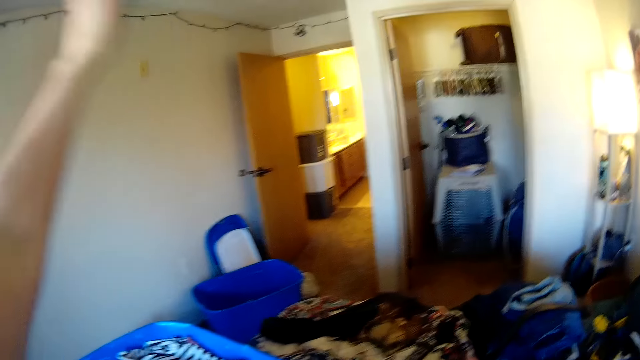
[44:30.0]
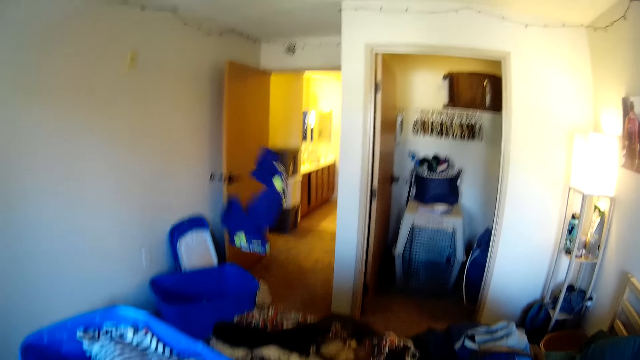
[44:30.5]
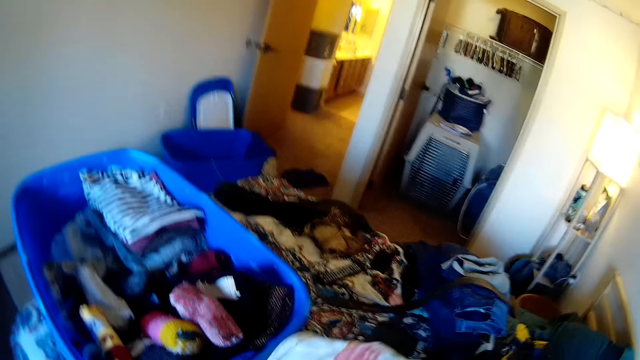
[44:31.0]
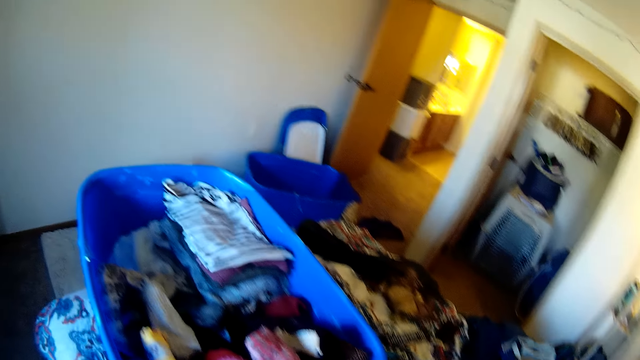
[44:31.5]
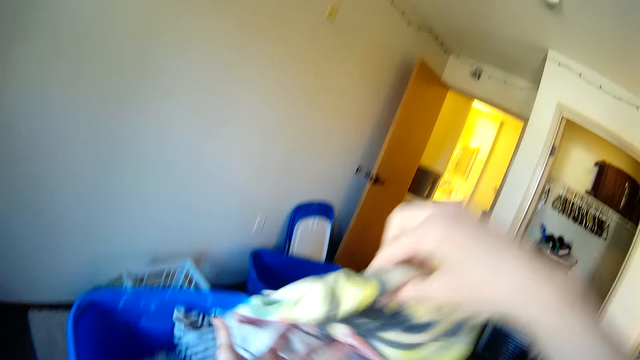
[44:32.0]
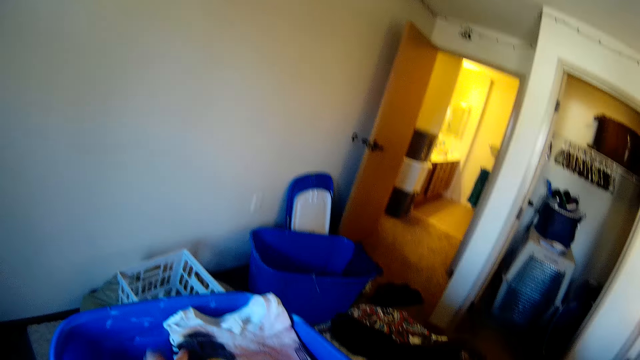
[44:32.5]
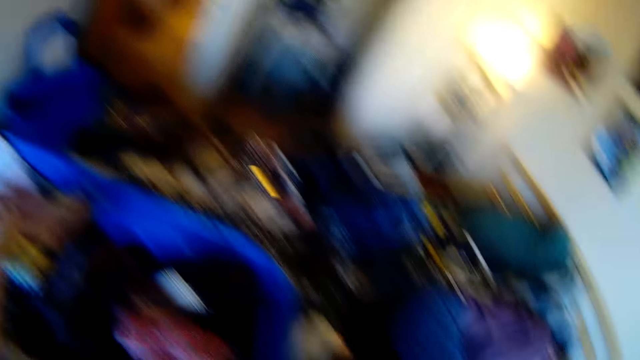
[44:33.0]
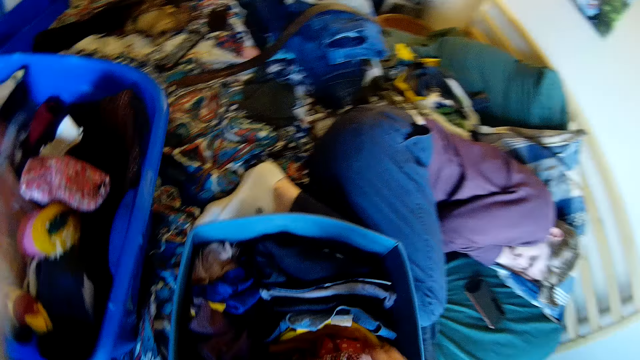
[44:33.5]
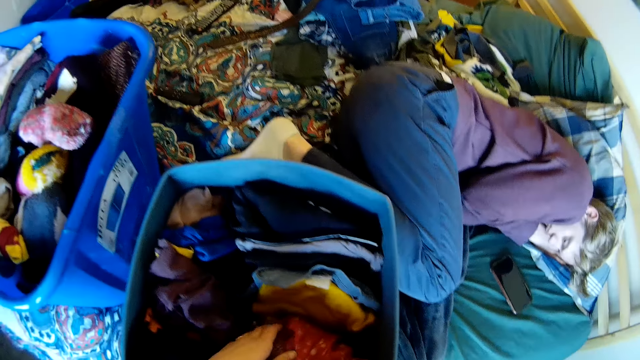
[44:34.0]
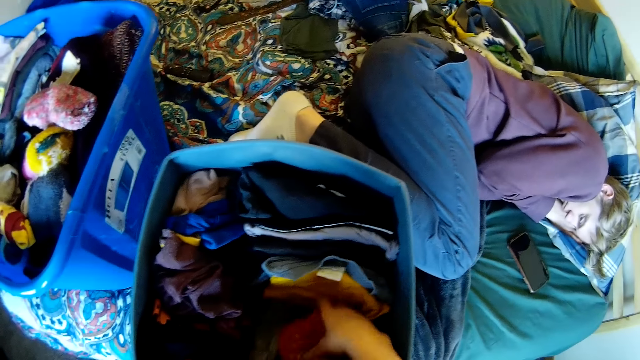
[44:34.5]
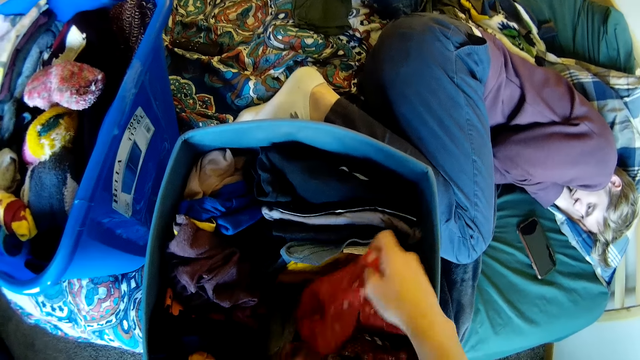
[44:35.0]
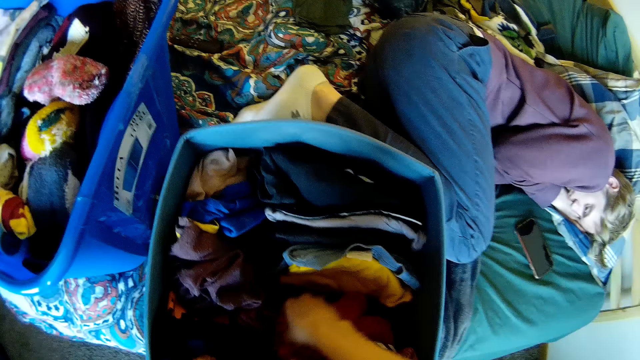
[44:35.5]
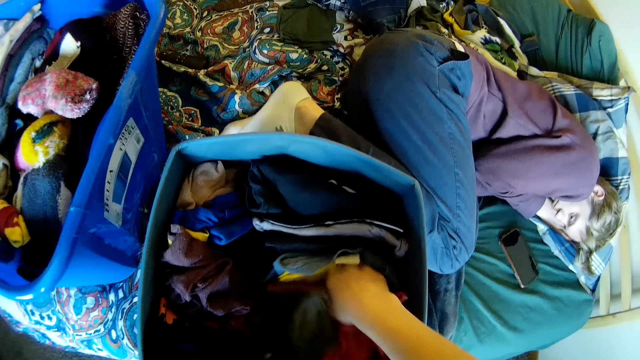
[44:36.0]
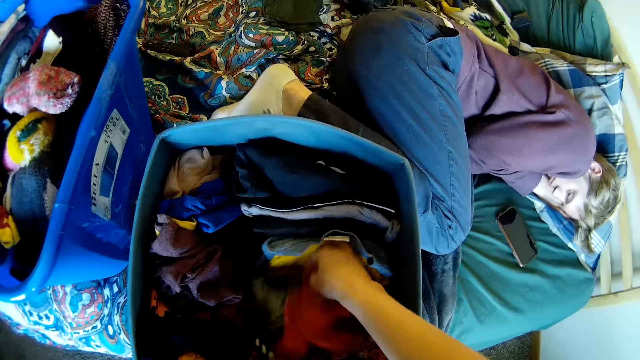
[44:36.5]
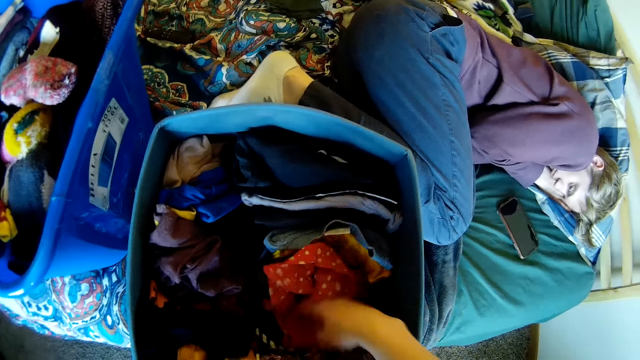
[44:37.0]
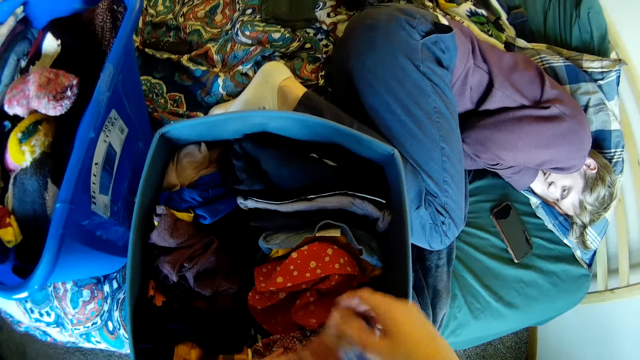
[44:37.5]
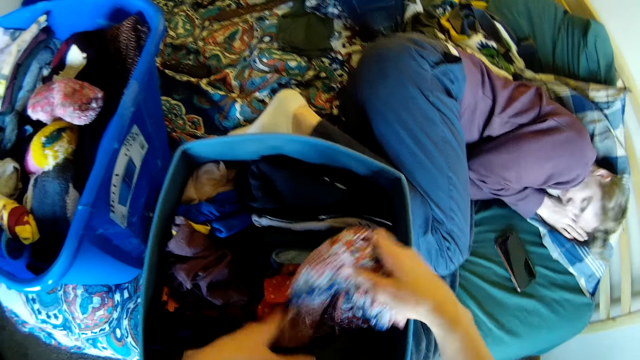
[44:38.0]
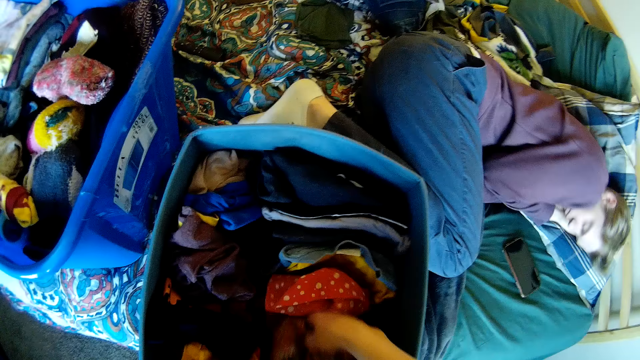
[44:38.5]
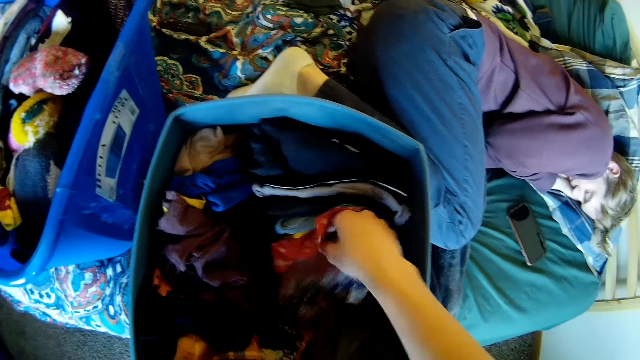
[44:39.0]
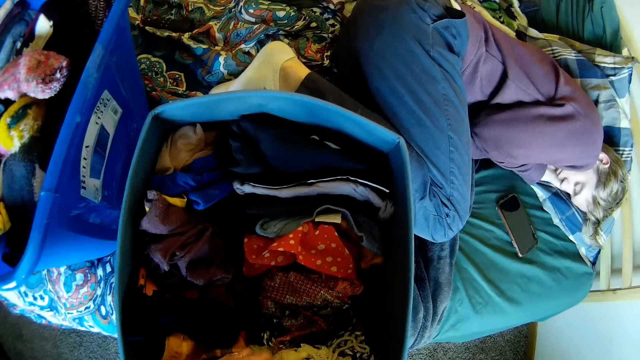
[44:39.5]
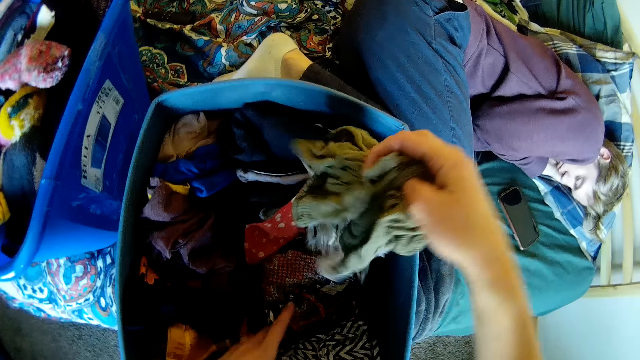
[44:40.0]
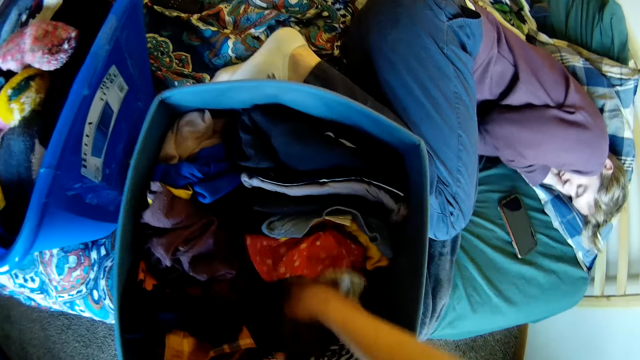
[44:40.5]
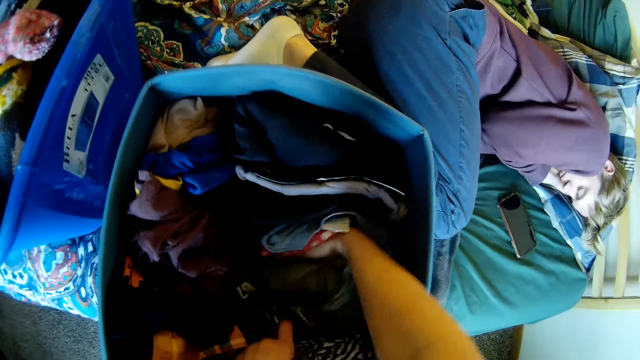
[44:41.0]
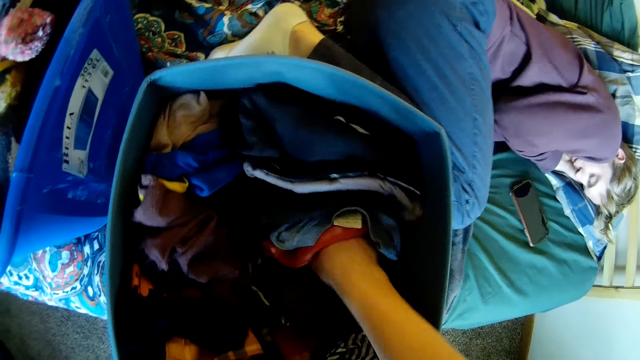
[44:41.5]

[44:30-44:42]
The camera wearer throws the cloth on the floor. They pick up a cloth. They put the cloth in the plastic bin. They pick up a cloth. They look at the clothes.

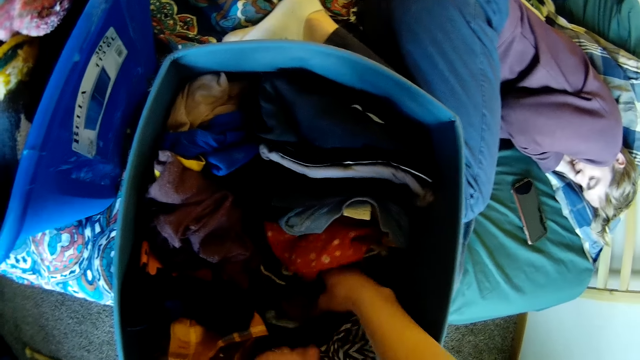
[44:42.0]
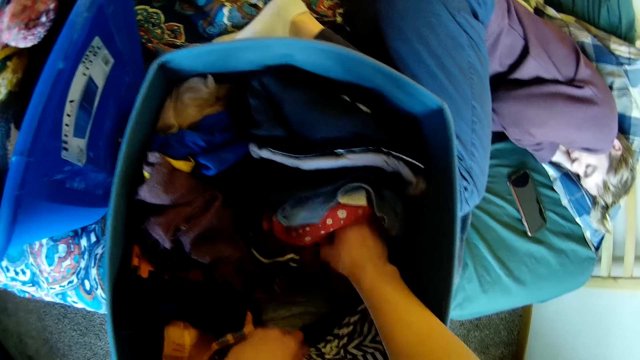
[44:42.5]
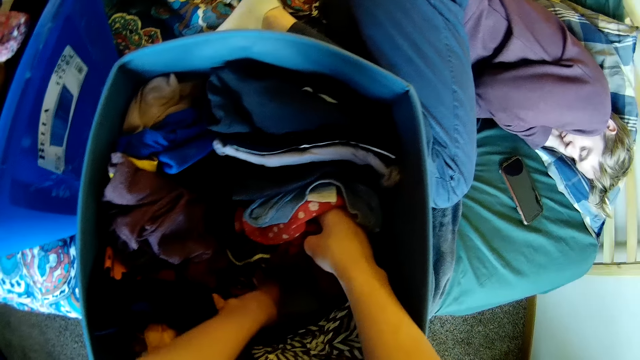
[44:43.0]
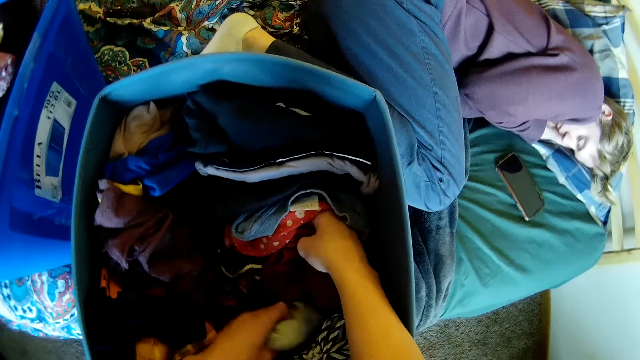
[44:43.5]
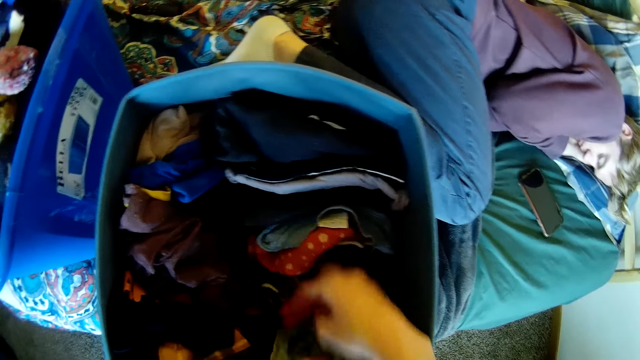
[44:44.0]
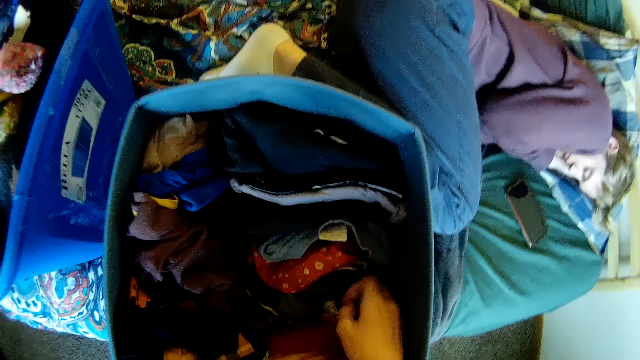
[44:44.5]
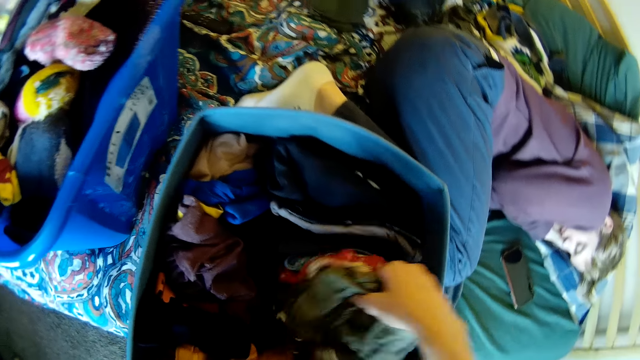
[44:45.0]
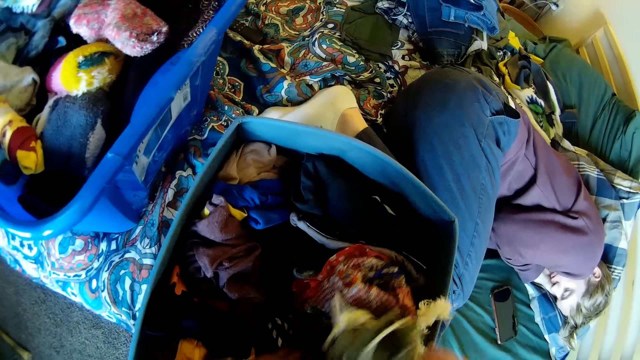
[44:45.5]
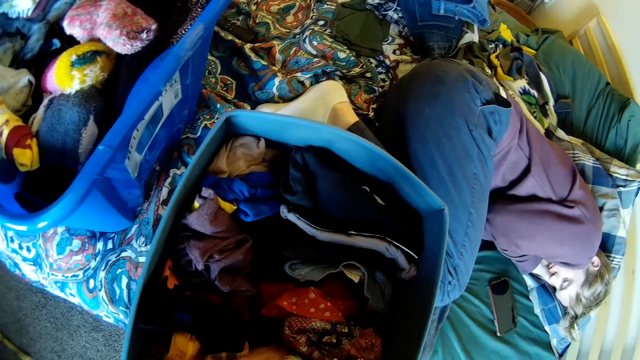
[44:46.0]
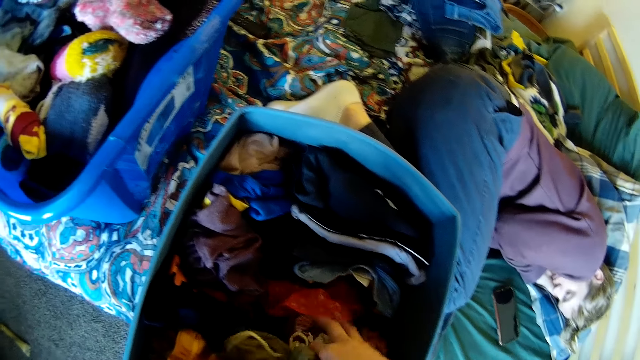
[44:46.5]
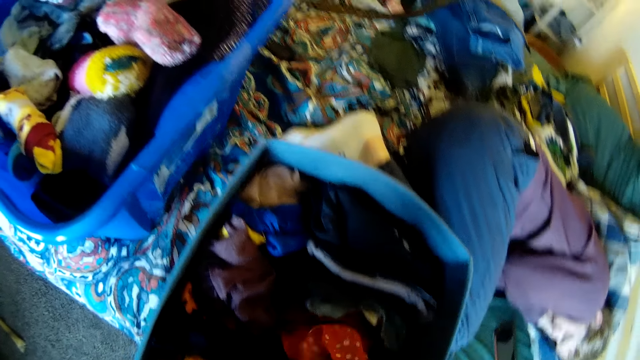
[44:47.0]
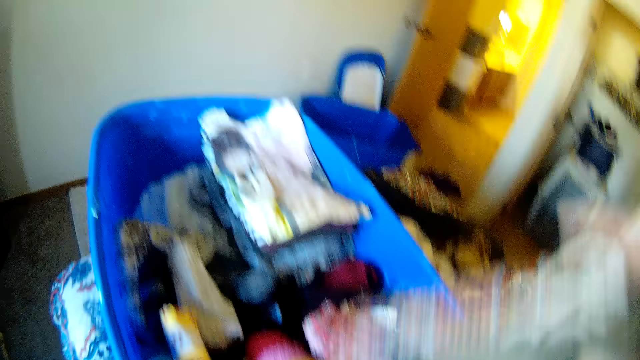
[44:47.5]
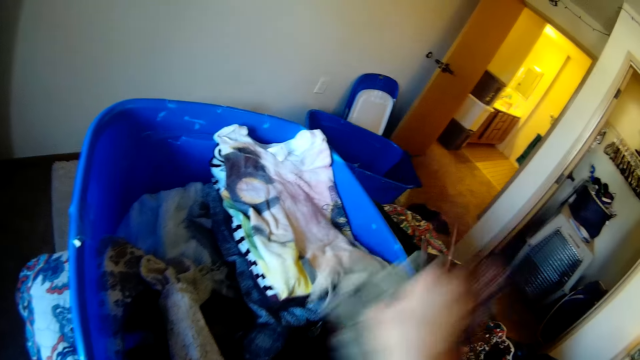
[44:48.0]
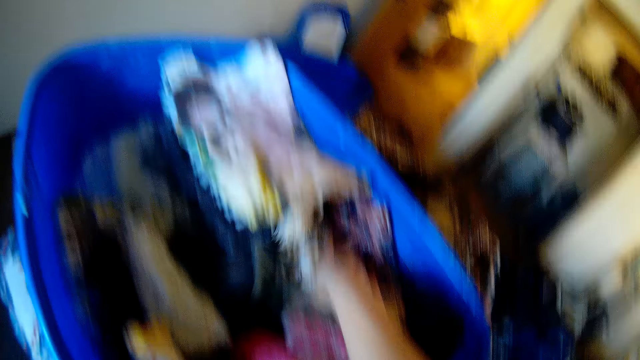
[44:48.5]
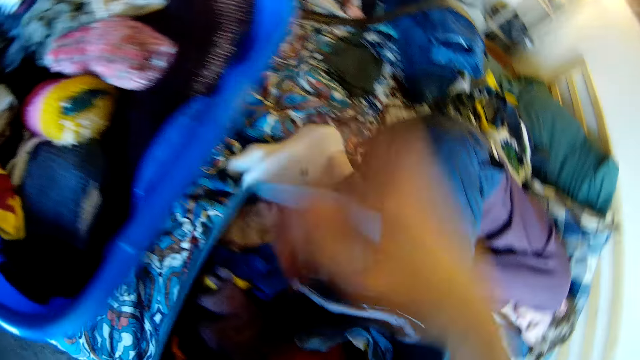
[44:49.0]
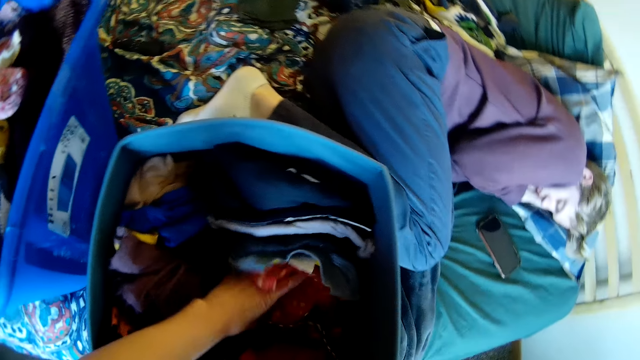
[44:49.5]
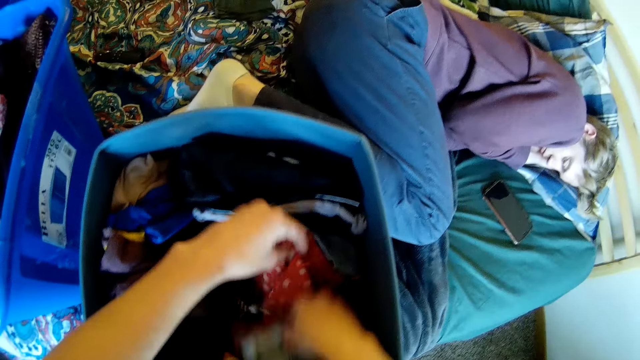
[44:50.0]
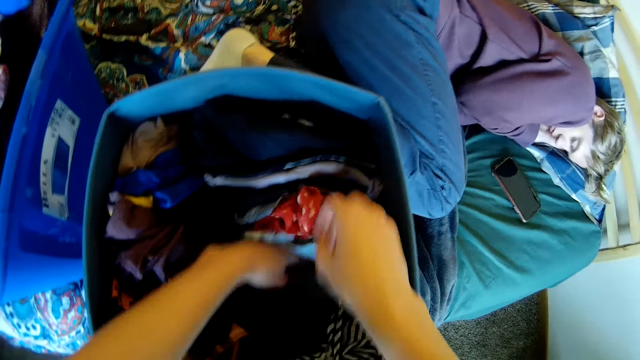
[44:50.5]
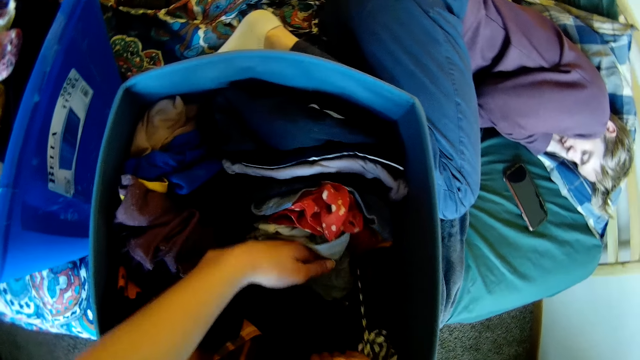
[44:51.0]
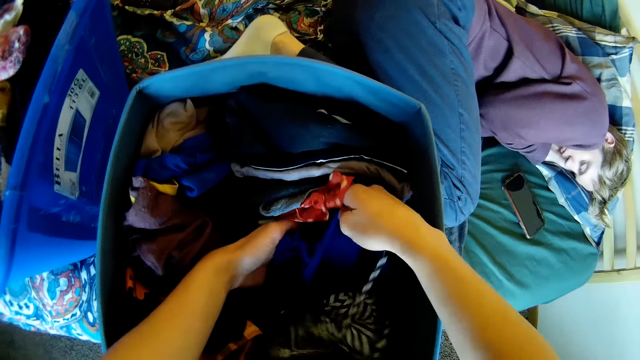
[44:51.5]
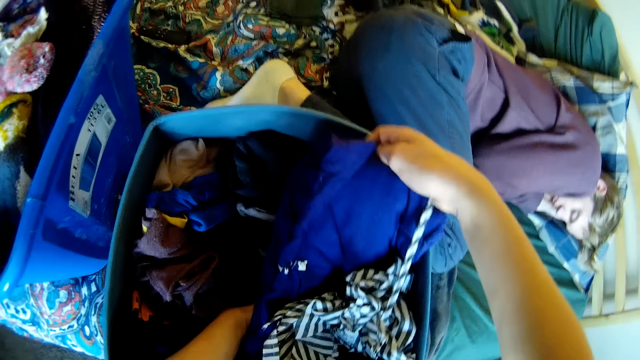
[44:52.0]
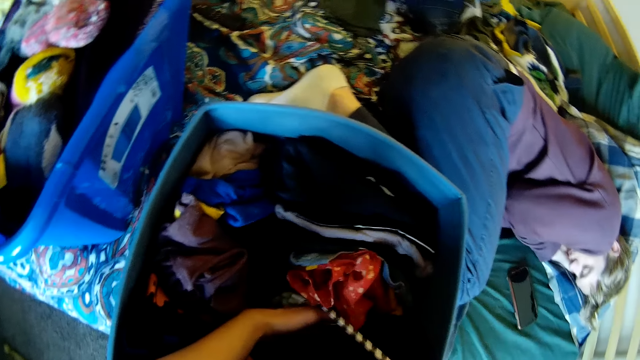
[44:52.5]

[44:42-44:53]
The camera wearer puts the cloth in the plastic bin. They pick up a cloth. They look at the clothes.
